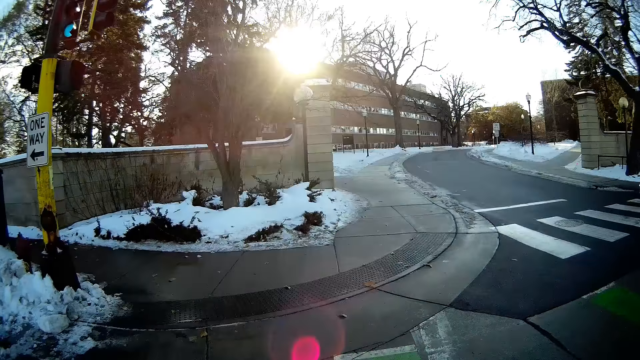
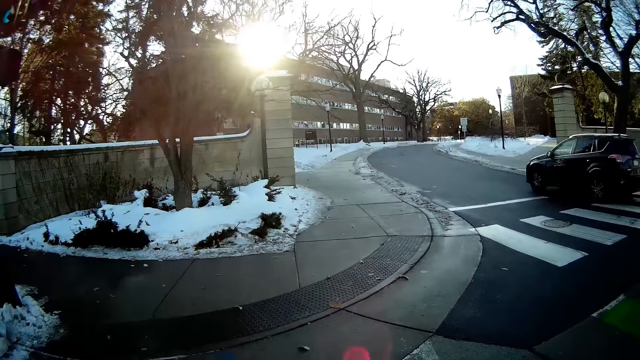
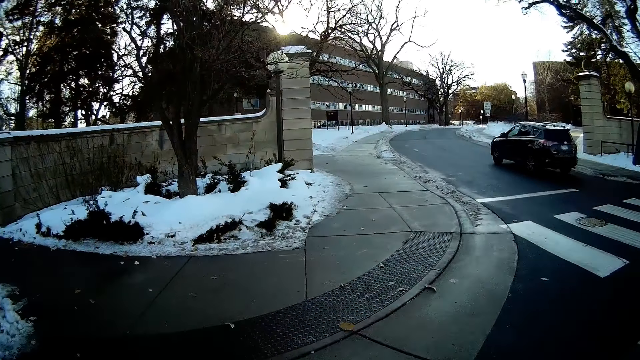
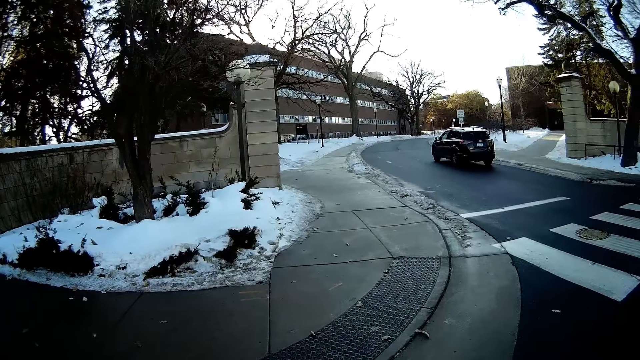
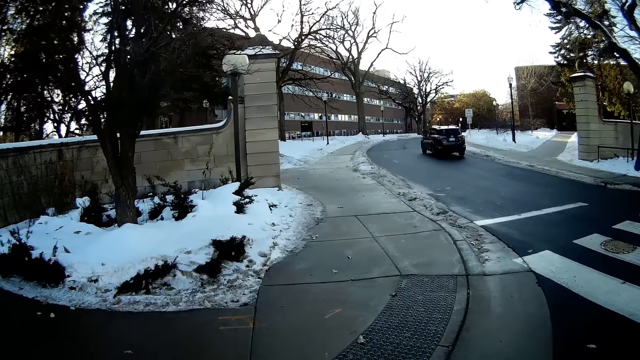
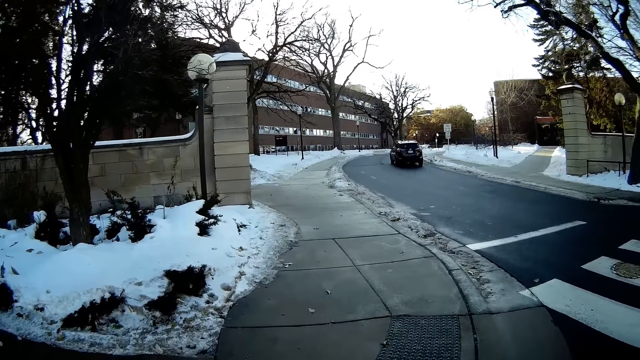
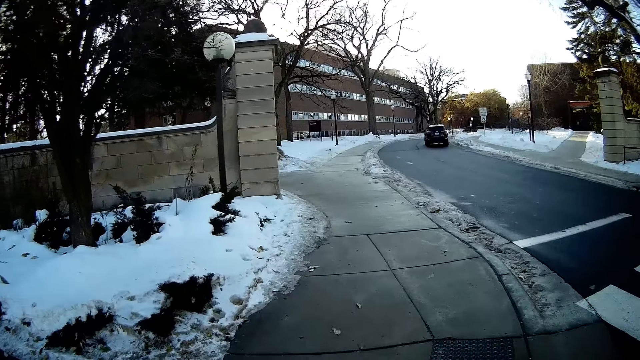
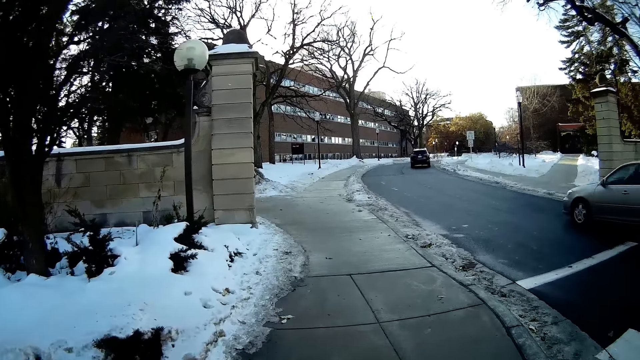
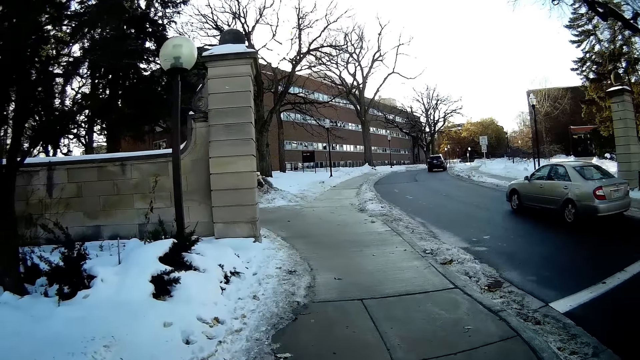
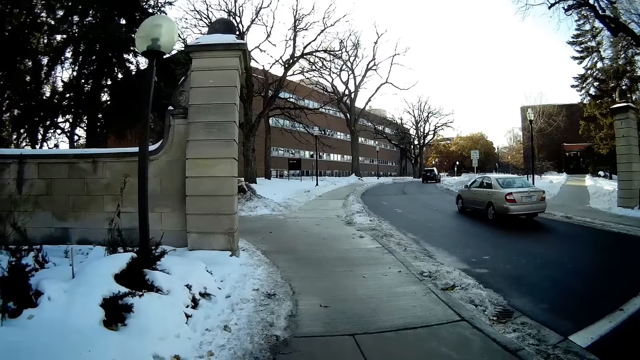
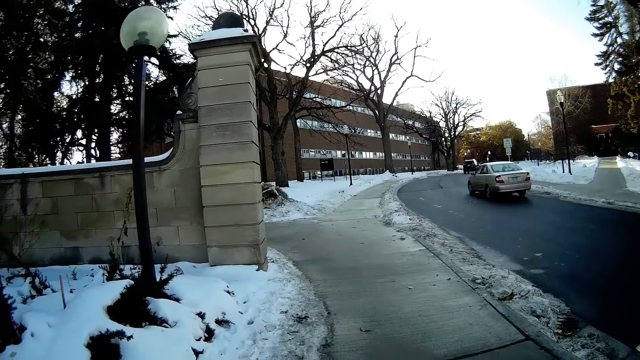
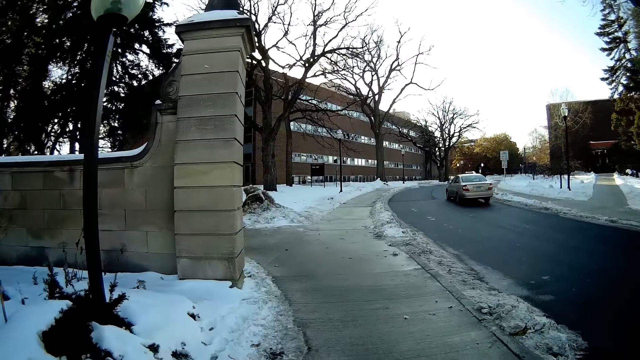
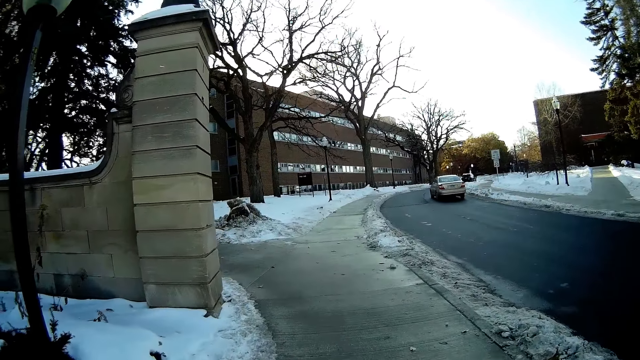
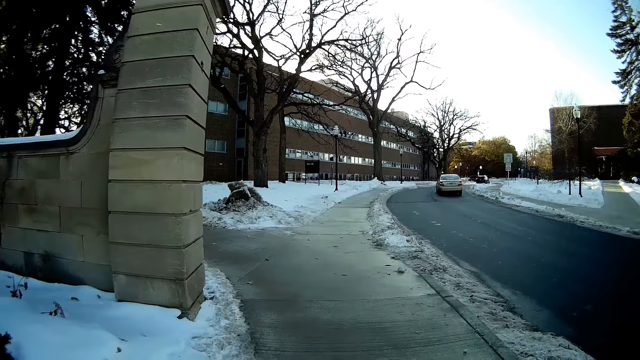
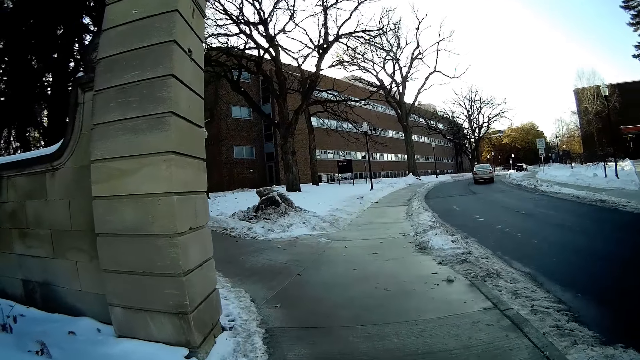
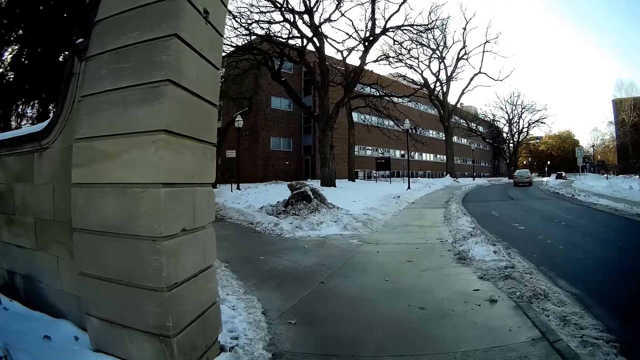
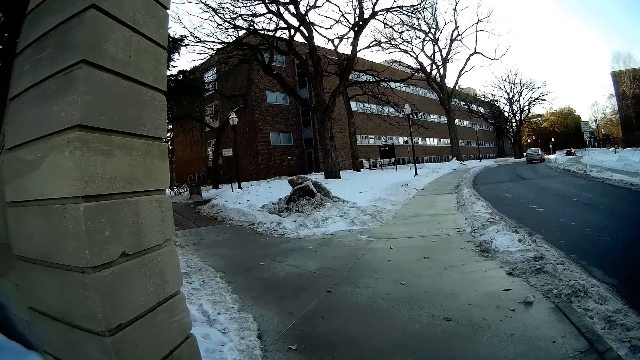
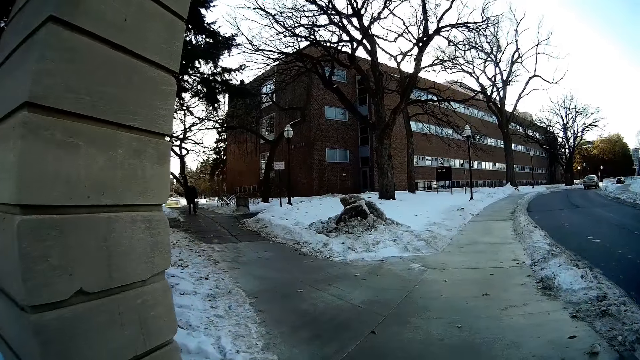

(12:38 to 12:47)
The camera wearer walks along the pavement.

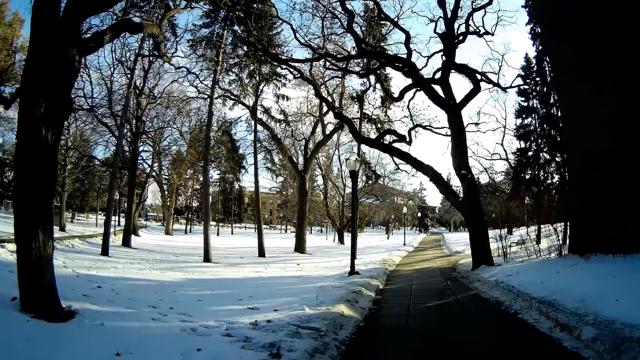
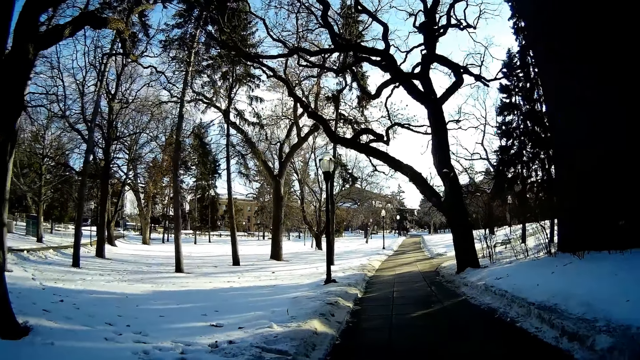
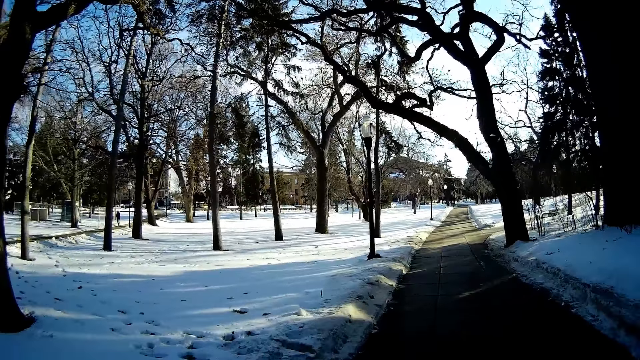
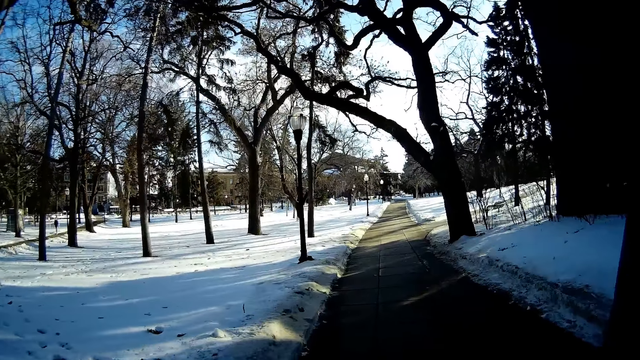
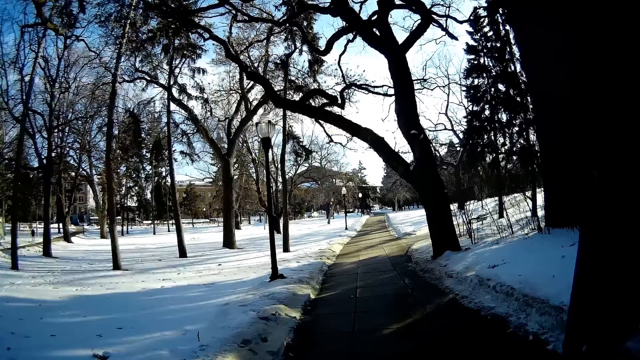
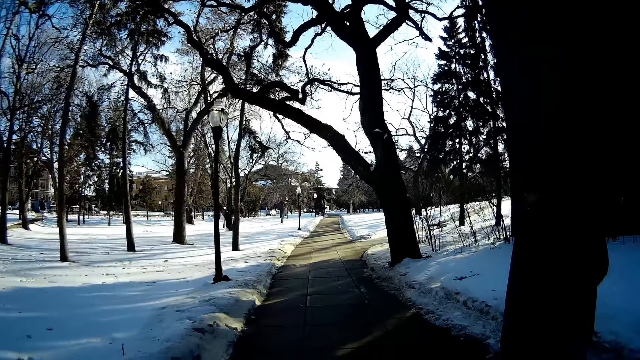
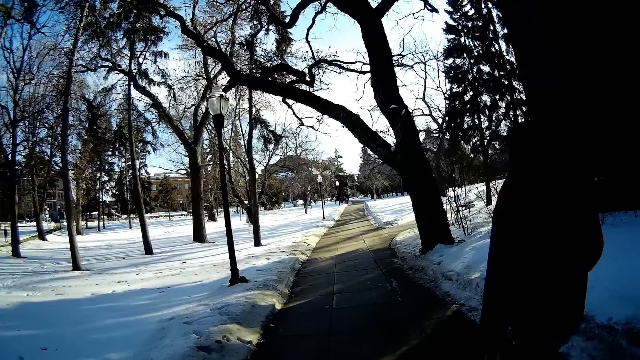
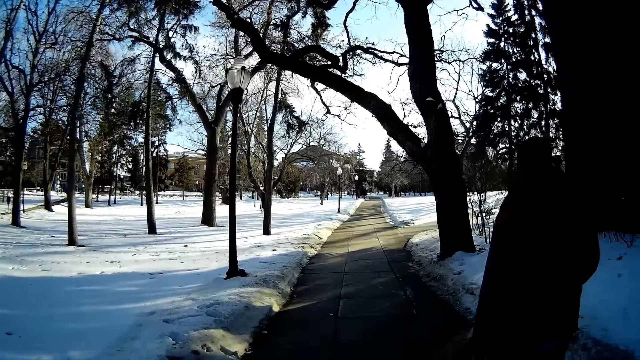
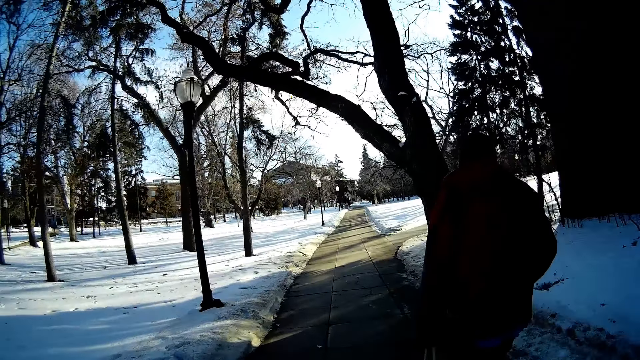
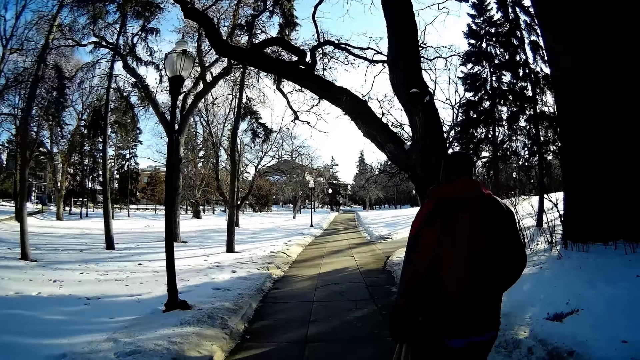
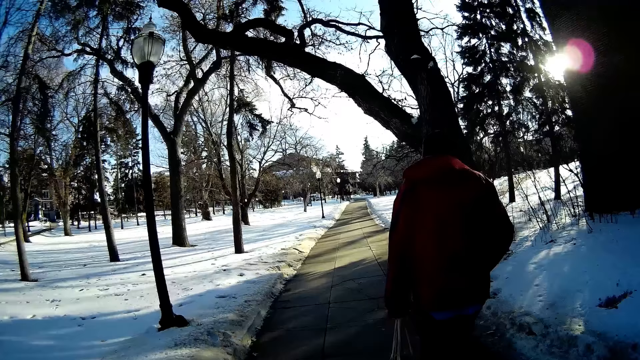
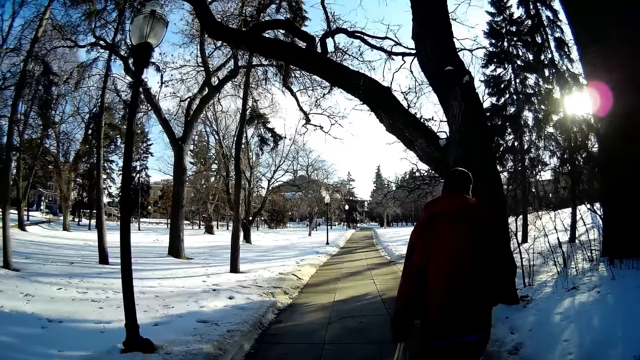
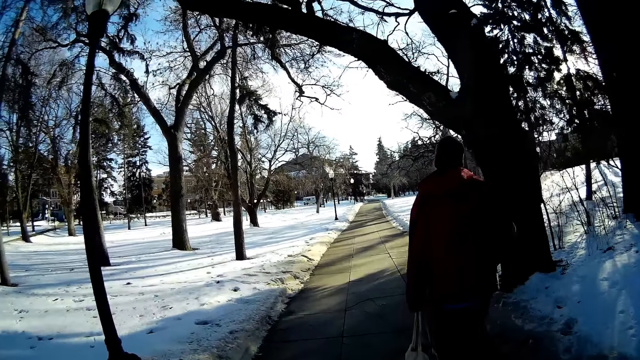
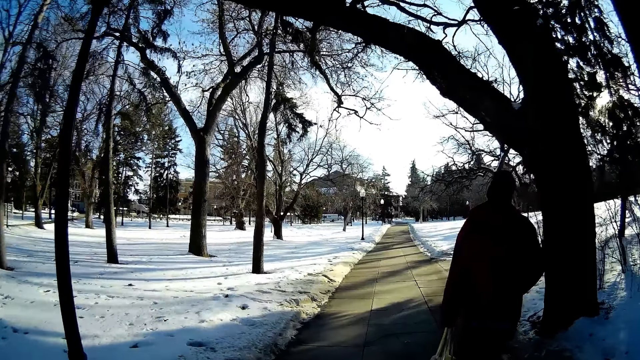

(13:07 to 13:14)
A man walks on the sidewalk.

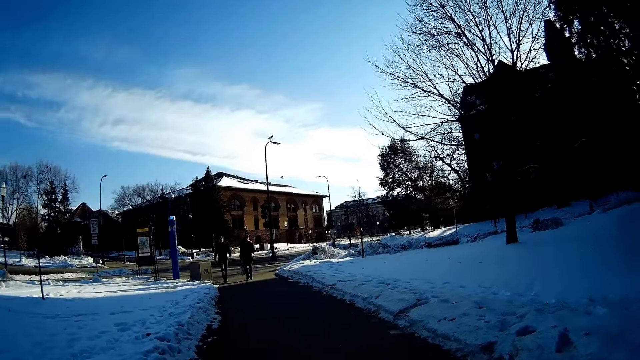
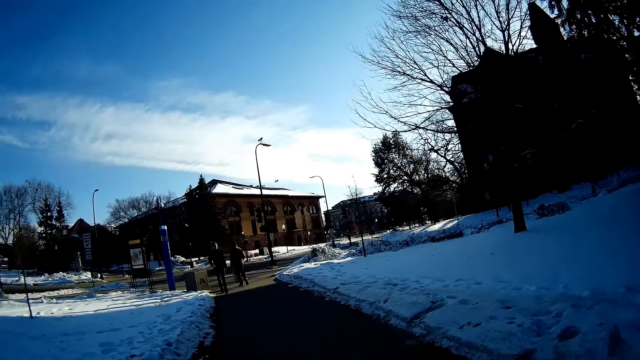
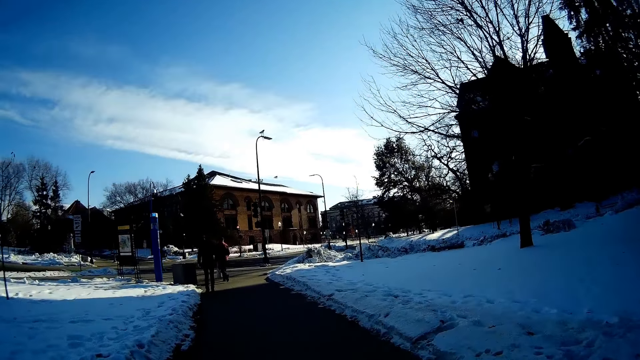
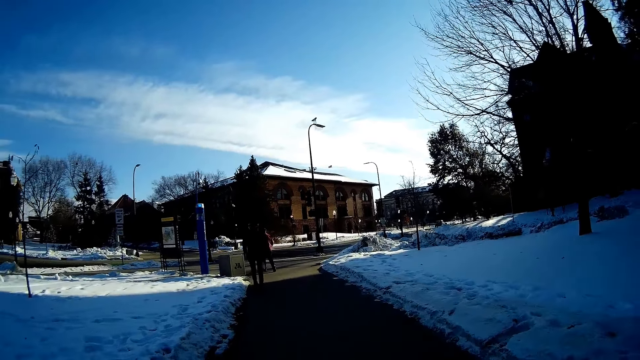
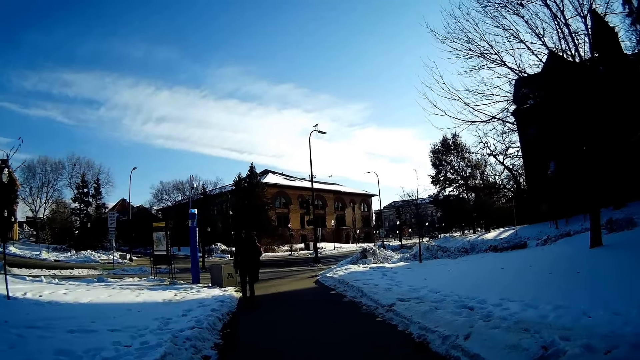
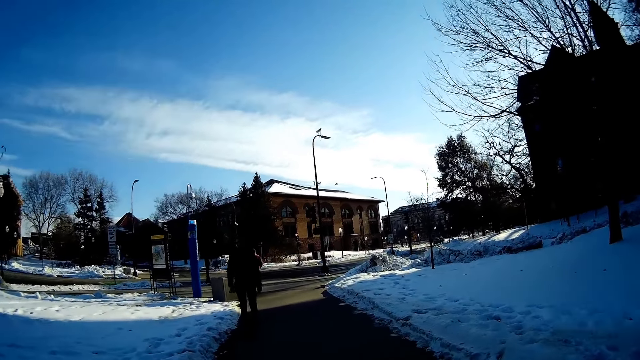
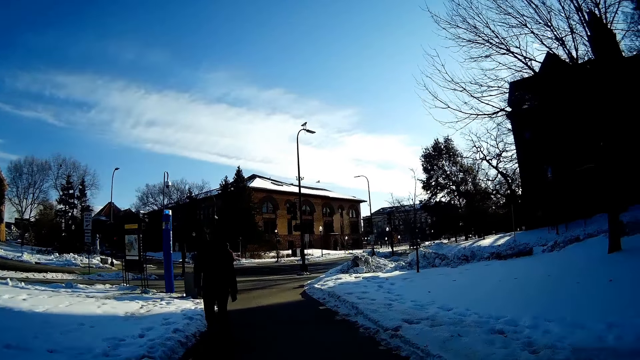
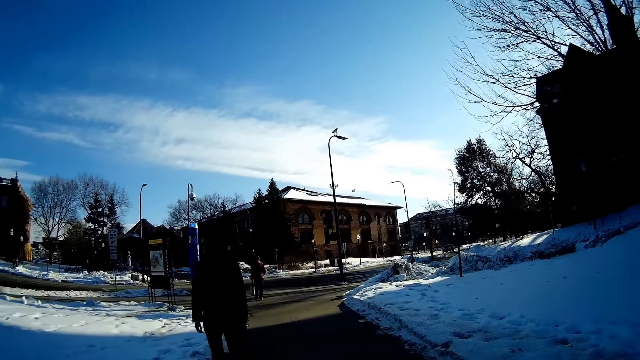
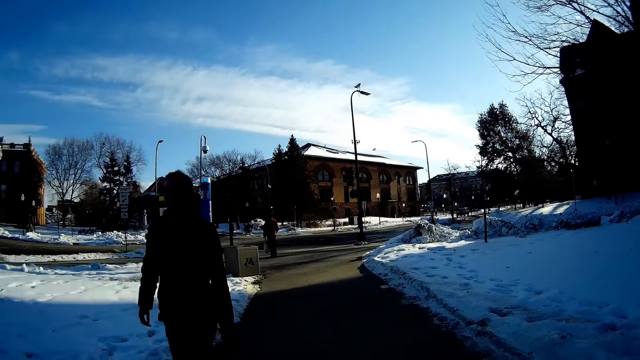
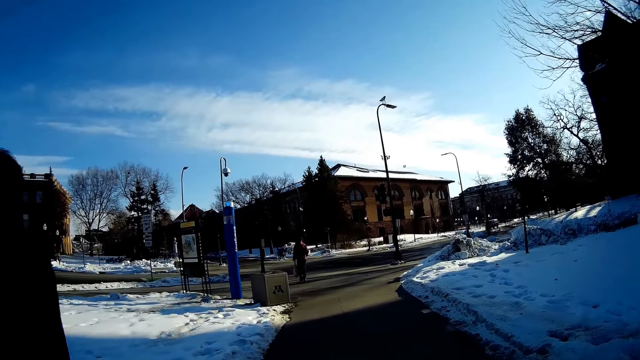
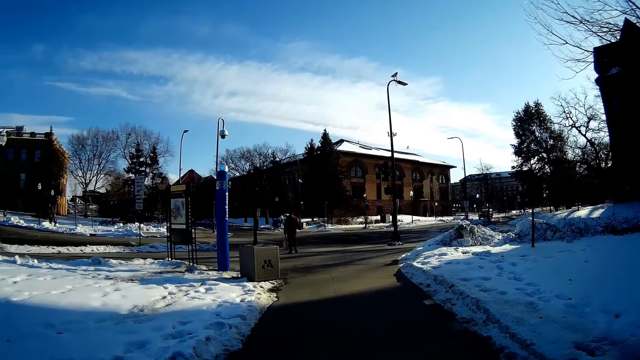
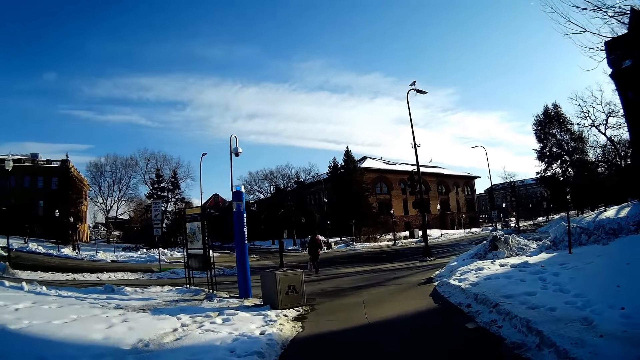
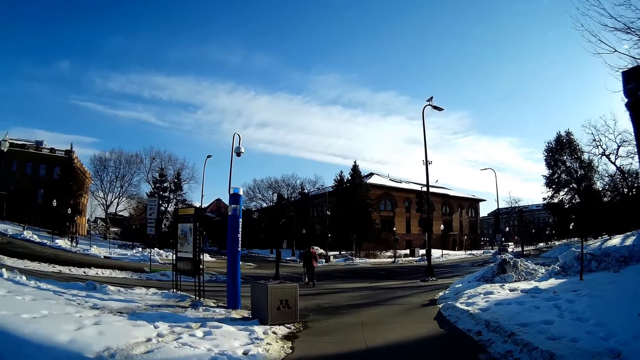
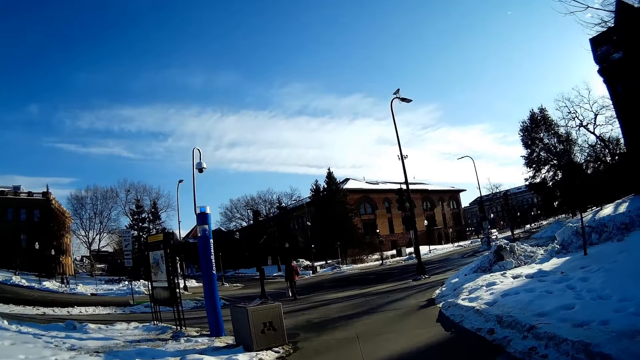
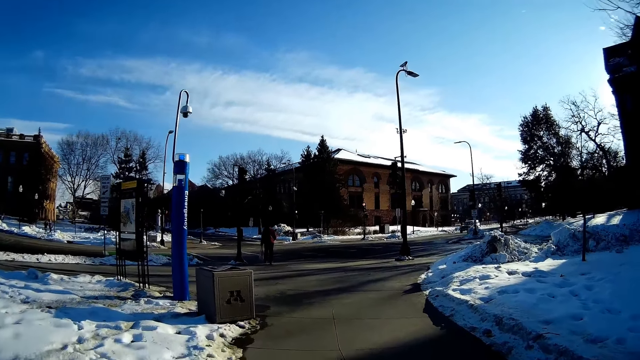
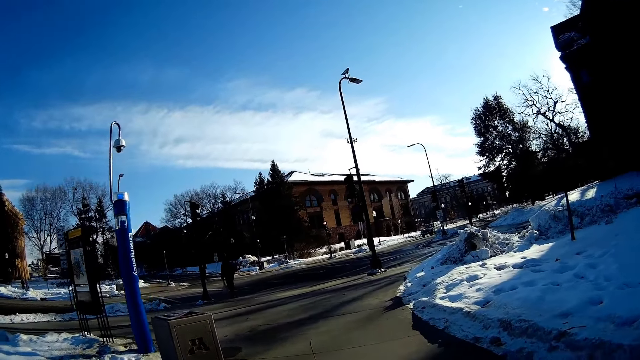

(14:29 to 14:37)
A man walks past the camera wearer. The camera wearer walks past the man.
